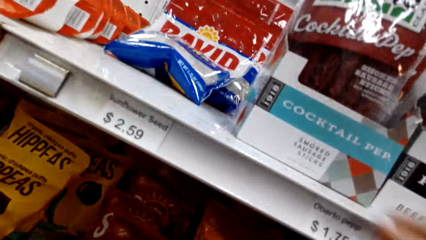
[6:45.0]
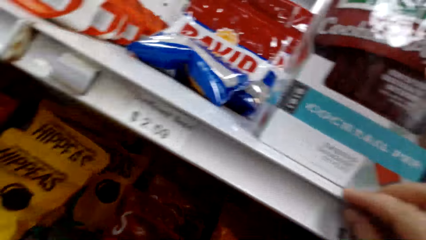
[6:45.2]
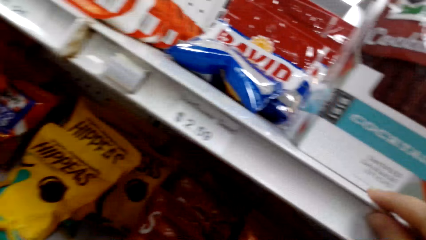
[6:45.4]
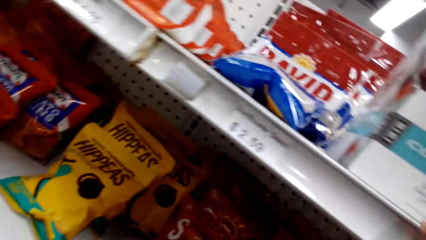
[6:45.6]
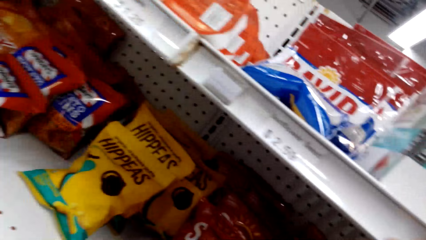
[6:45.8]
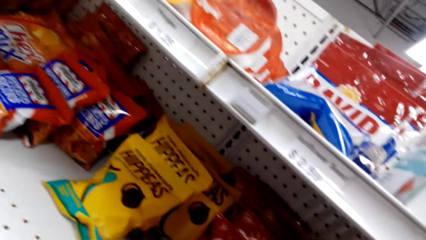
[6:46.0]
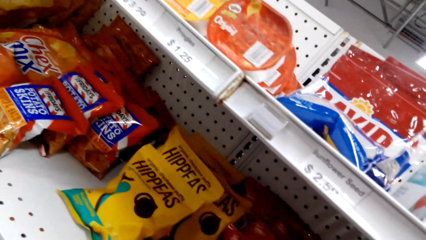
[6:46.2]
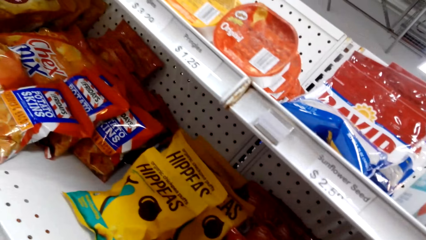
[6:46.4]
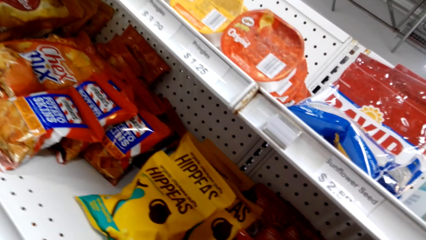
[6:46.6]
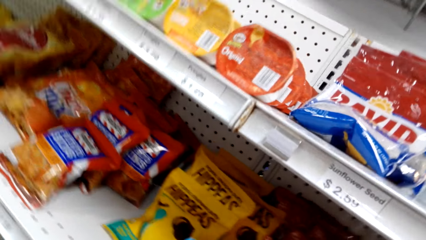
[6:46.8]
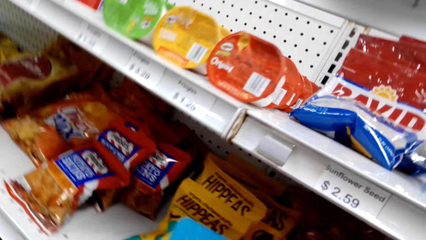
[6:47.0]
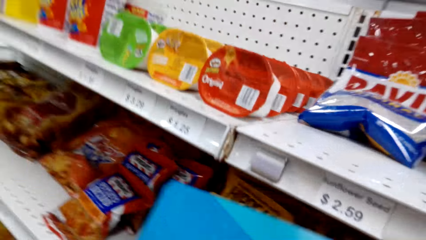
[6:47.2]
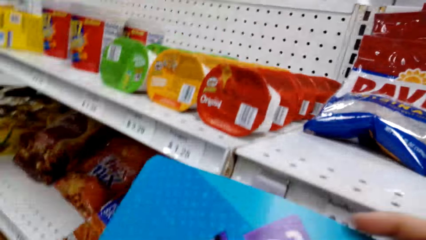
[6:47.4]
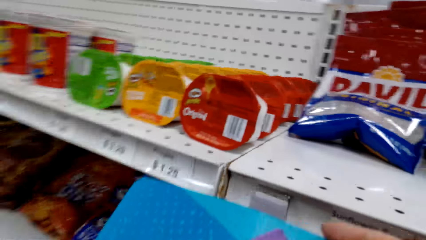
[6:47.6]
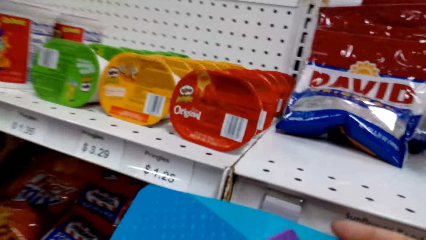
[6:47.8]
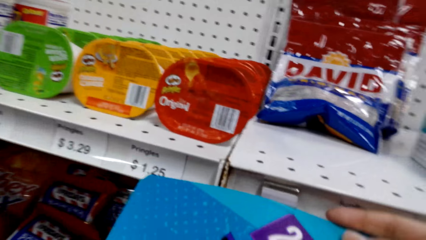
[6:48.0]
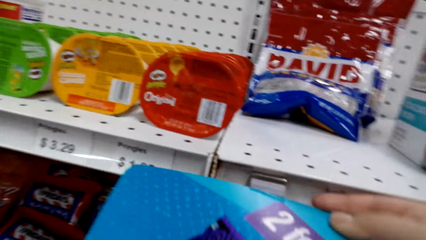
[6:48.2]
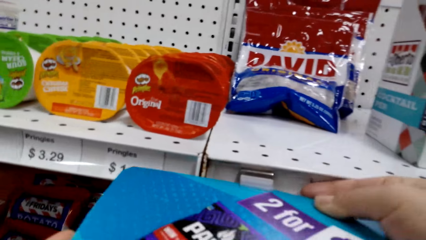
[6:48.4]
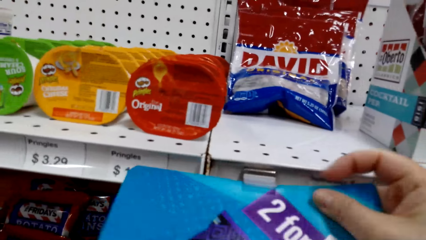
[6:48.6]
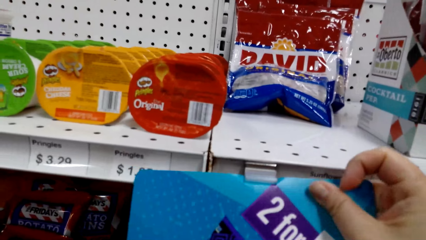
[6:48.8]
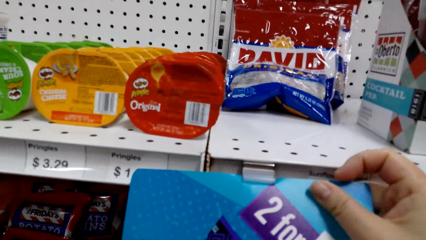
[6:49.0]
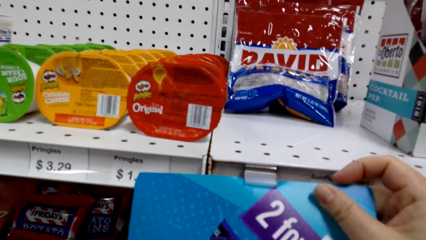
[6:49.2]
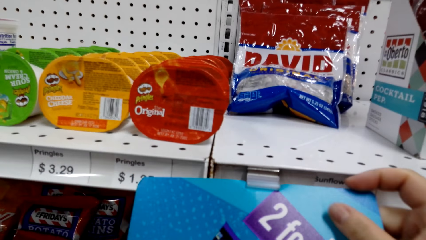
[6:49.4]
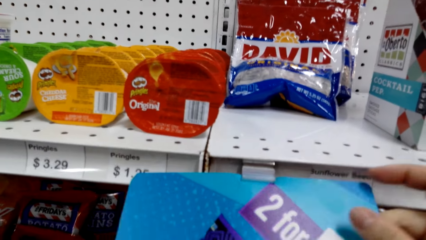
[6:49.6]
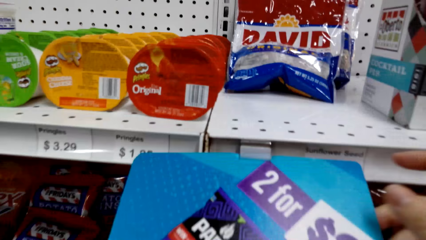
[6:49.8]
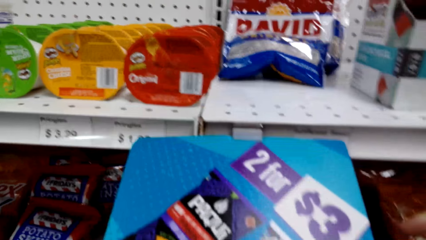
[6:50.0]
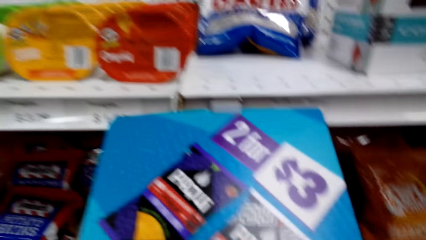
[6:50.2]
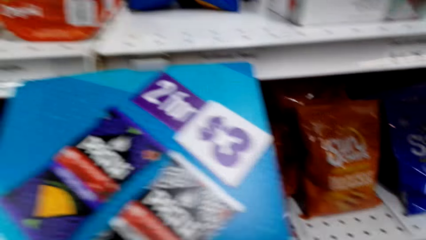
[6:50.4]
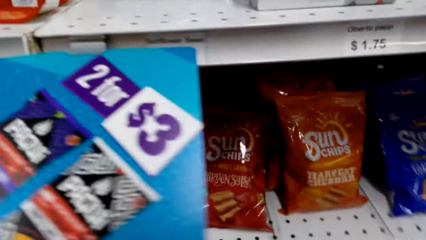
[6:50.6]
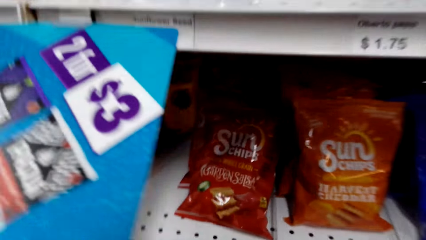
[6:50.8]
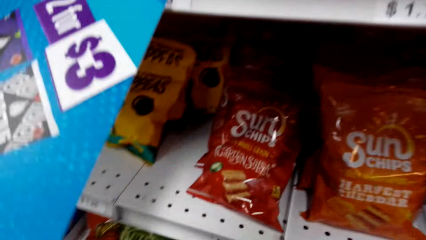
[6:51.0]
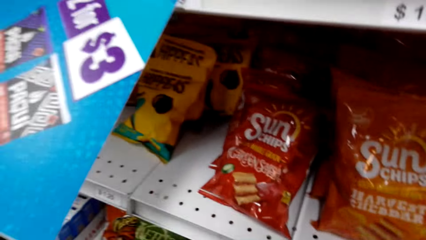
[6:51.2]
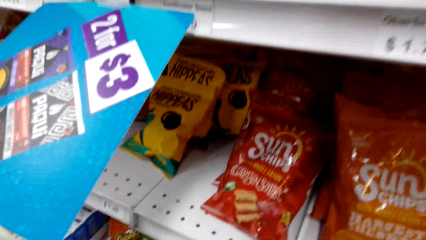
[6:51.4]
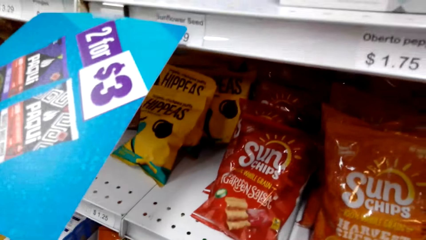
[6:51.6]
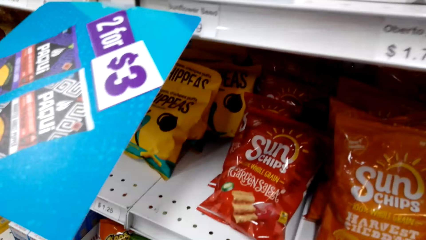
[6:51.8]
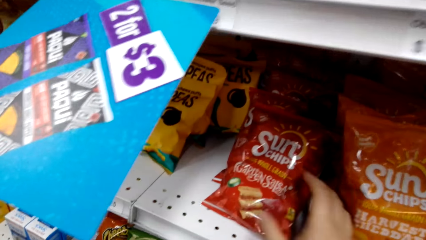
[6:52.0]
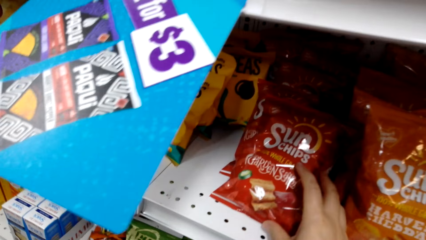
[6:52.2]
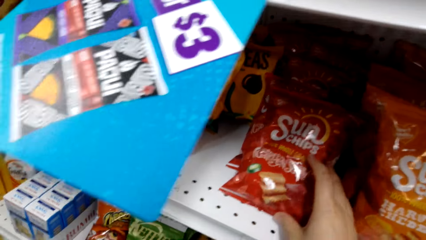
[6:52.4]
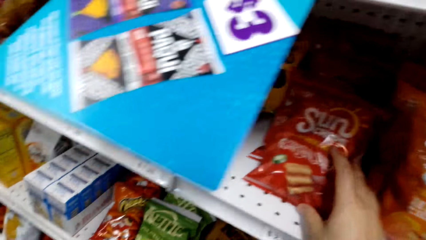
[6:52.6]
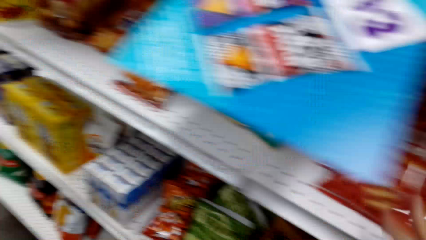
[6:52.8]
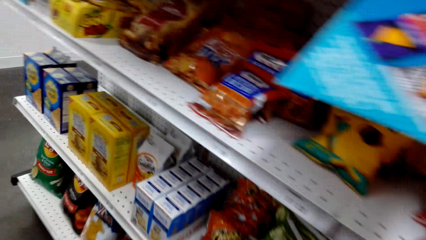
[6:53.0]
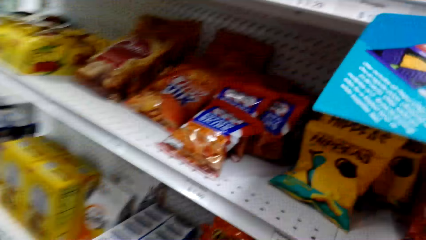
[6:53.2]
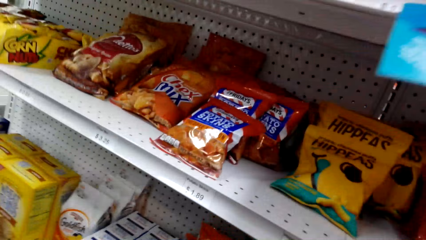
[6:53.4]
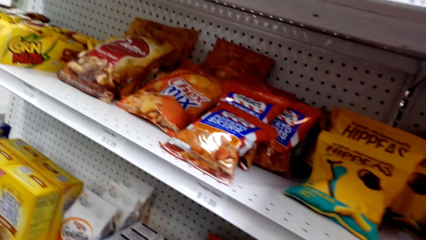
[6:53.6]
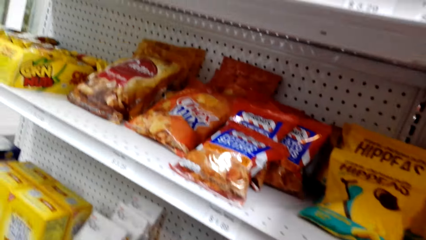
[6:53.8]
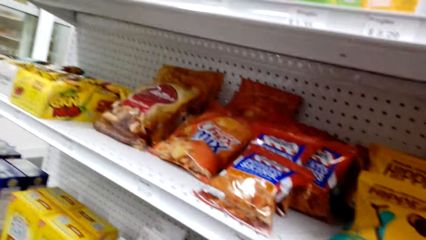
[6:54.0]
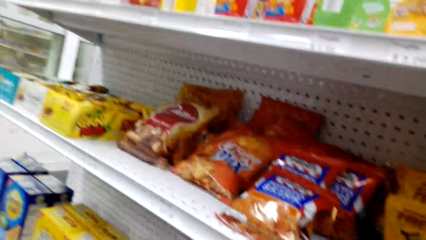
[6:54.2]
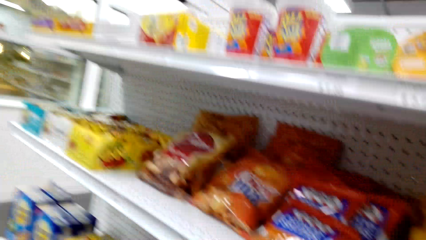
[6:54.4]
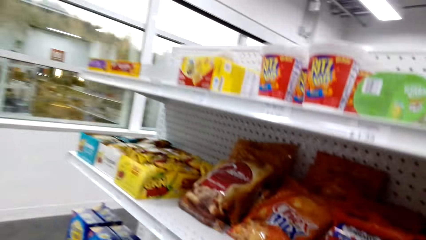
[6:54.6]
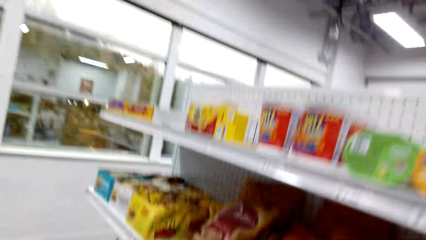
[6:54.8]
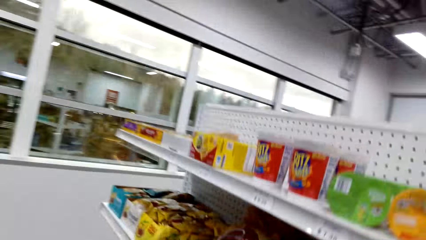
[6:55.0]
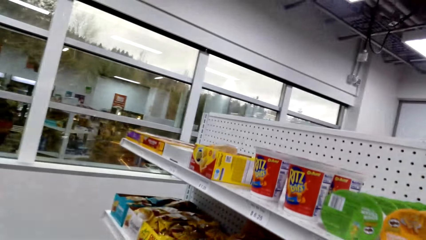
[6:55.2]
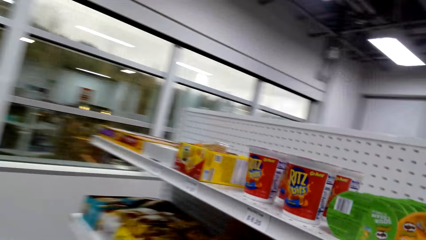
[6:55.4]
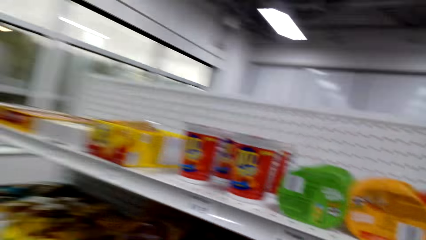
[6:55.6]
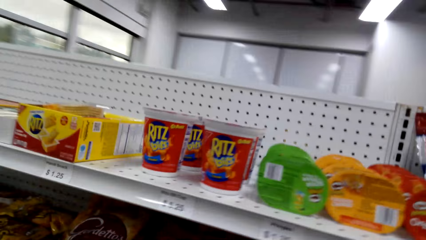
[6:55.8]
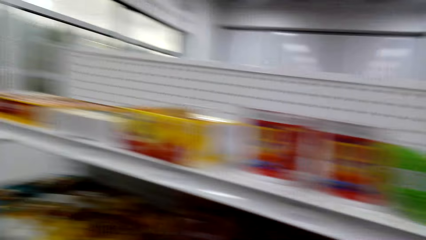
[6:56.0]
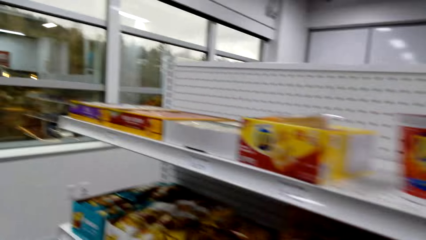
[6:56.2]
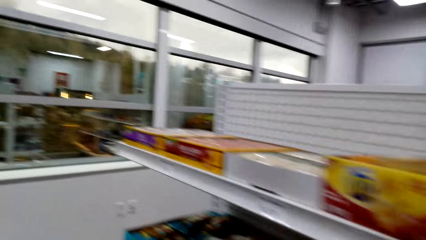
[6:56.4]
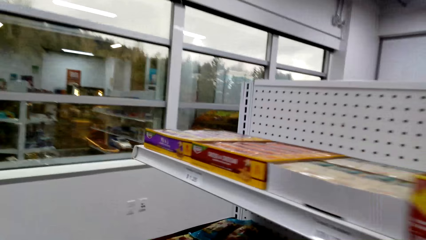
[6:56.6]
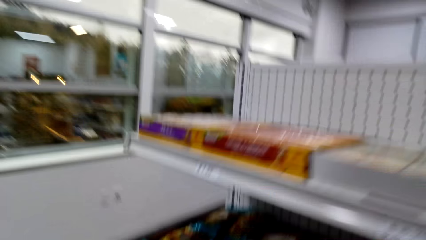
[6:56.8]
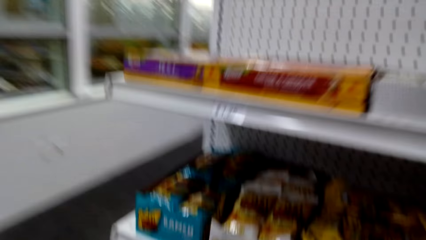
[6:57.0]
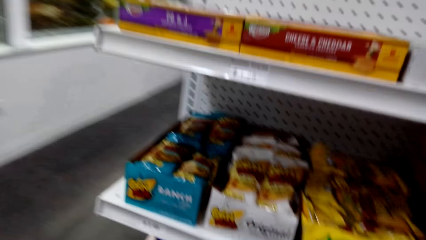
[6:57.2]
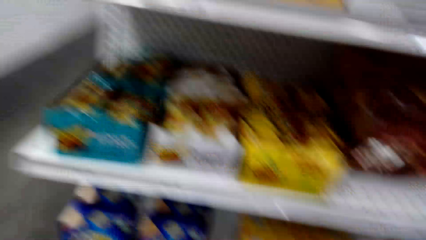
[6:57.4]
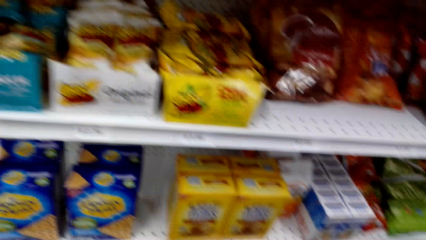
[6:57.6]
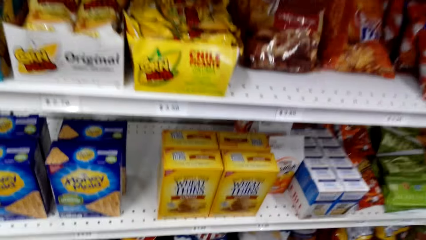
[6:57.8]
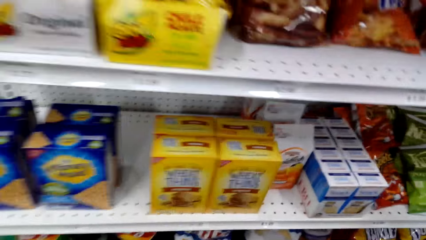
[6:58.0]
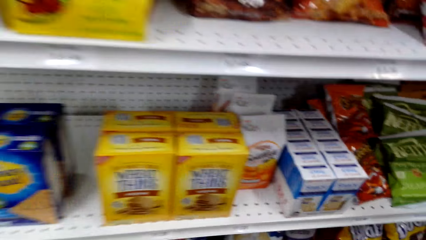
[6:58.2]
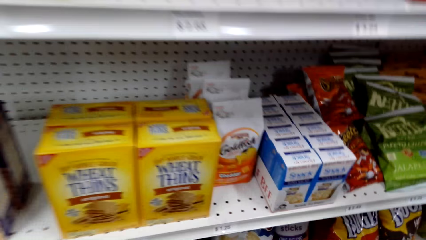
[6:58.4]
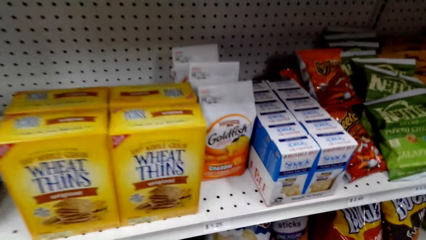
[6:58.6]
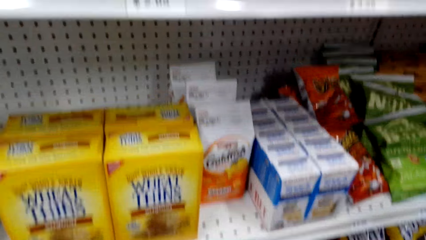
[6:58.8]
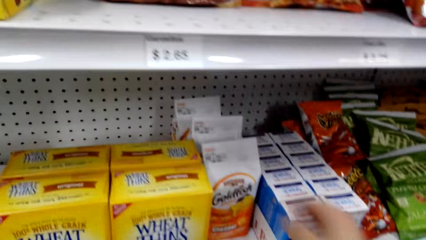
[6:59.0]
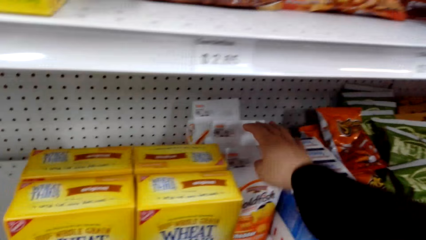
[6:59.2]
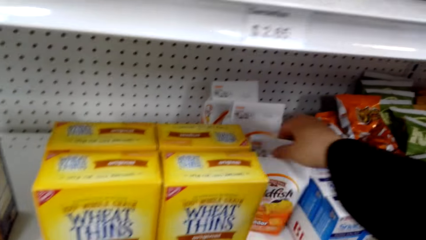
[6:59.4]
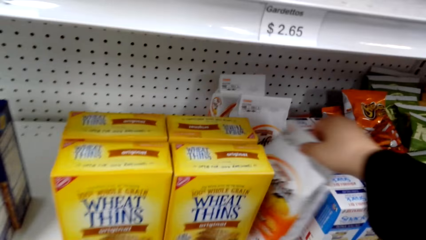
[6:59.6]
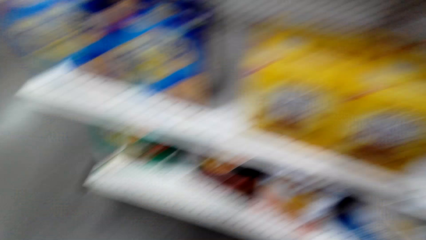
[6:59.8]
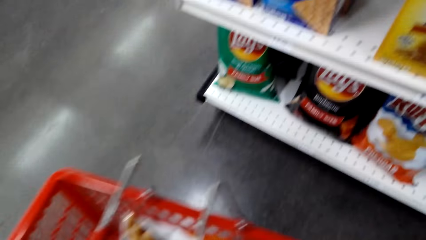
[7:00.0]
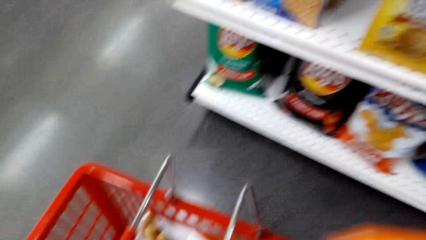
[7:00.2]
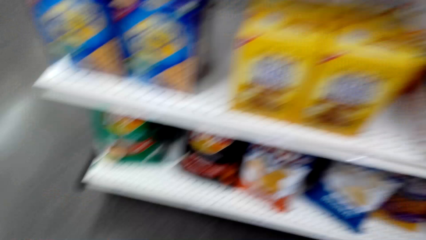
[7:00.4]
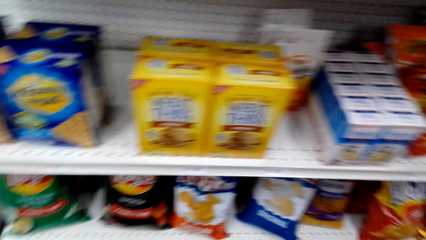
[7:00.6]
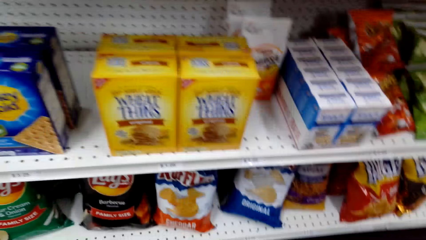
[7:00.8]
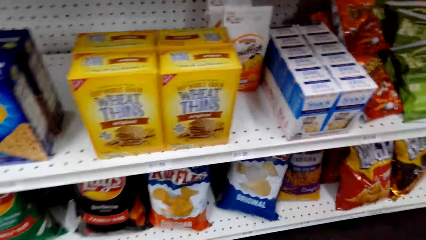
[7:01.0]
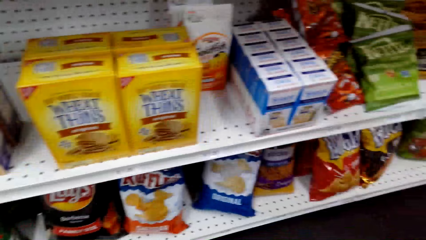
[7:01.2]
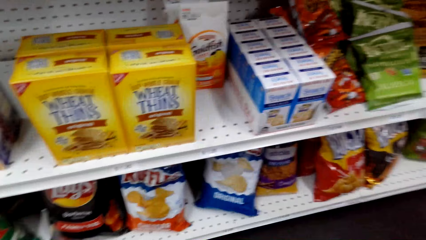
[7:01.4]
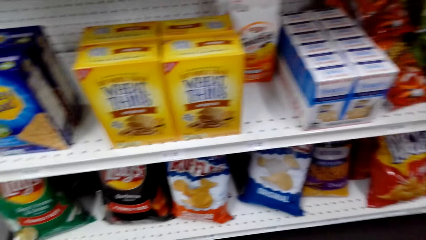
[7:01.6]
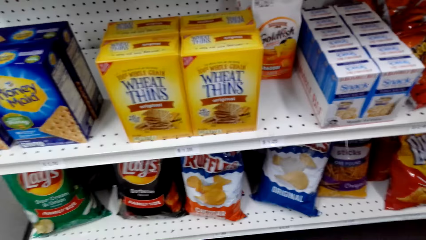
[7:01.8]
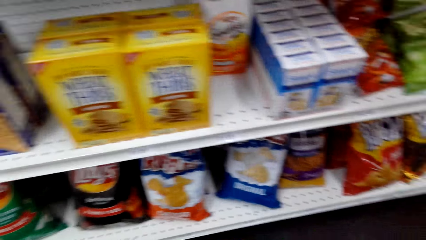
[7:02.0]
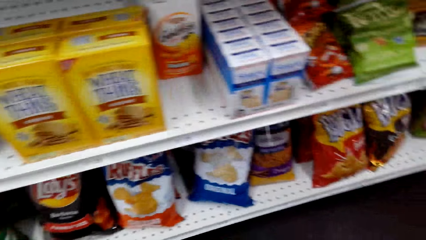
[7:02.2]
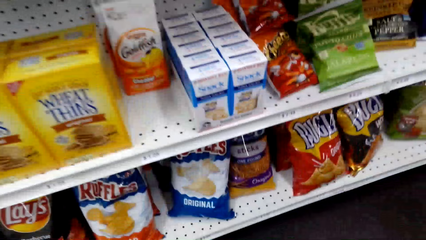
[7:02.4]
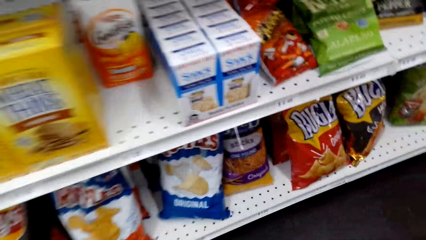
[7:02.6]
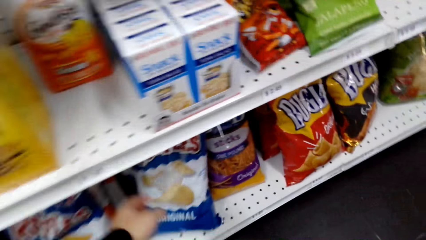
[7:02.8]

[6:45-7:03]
The camera wearer looks around. They hang a price tag on the shelf. They look at items on the shelf. They pick a packet of potato chips on the shelf. They walk in a supermarket. They converse with a woman. They stare at the shelf. They converse with the woman. They look at items on the shelf. They pick a packet of biscuits or coffee on the shelf. They put the packet of biscuits in a cart. They look at items on the shelf.
